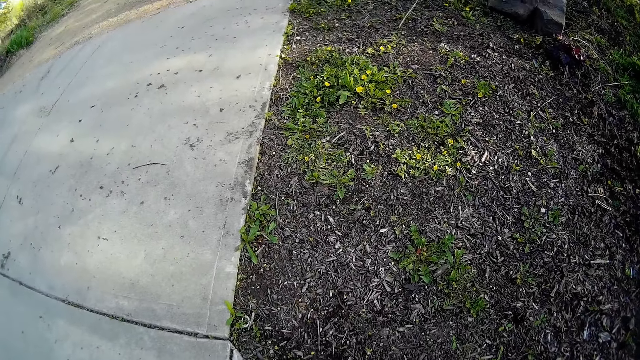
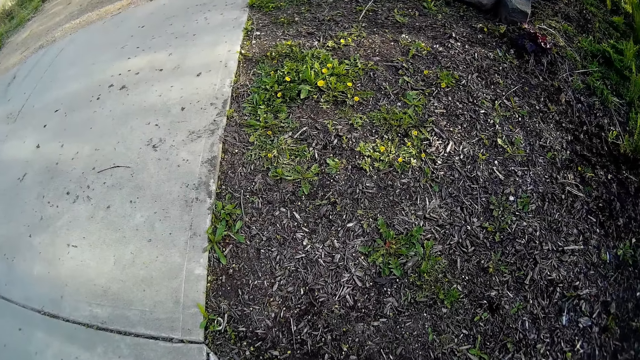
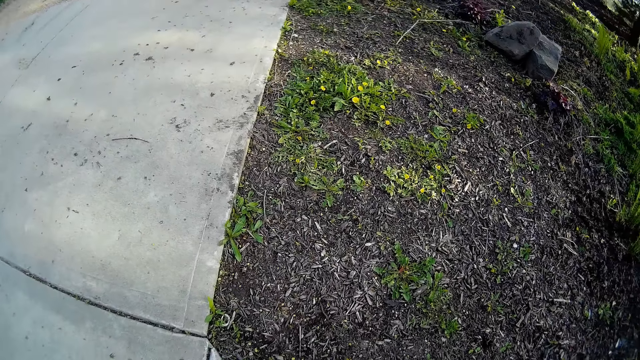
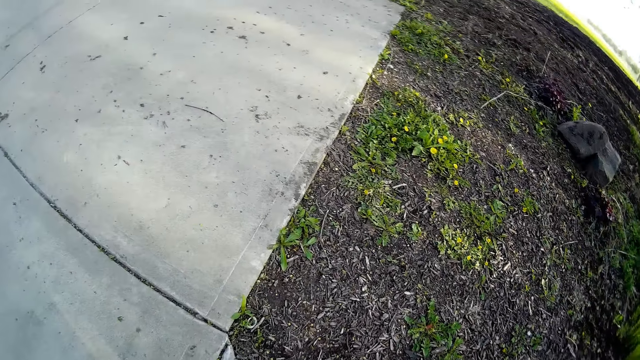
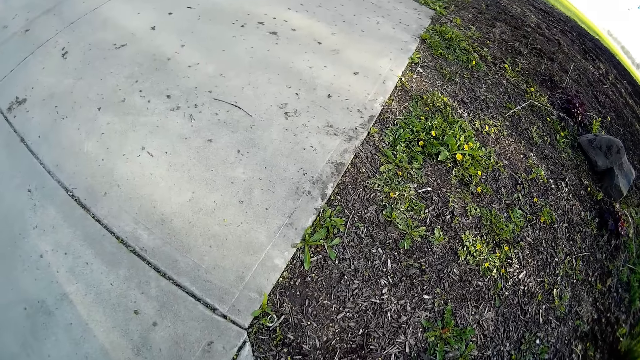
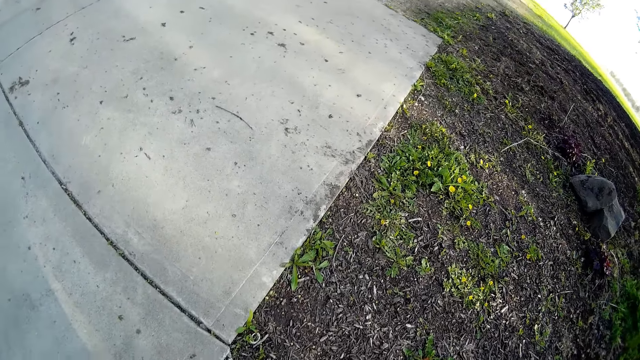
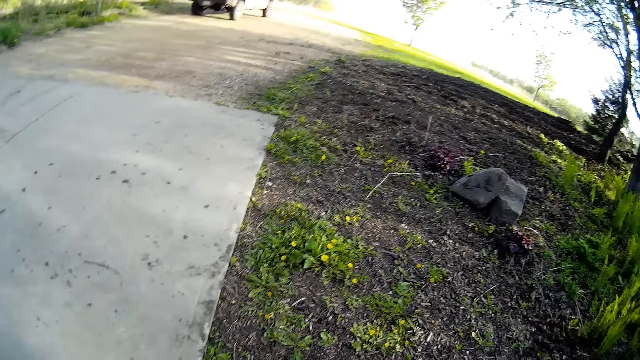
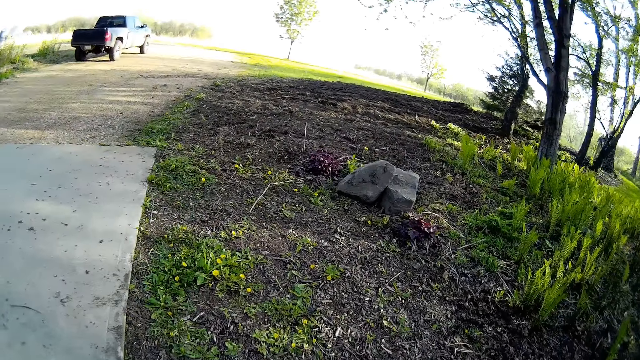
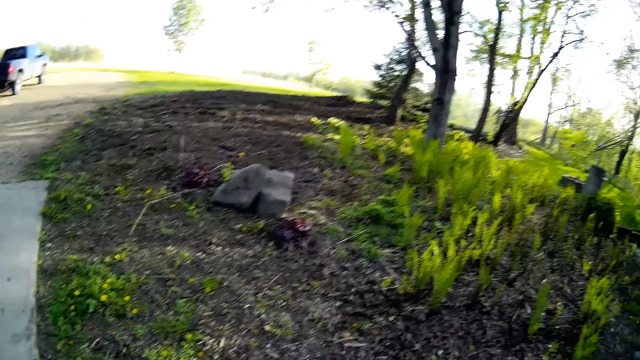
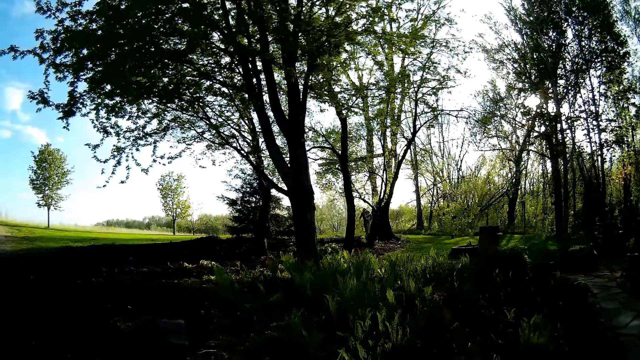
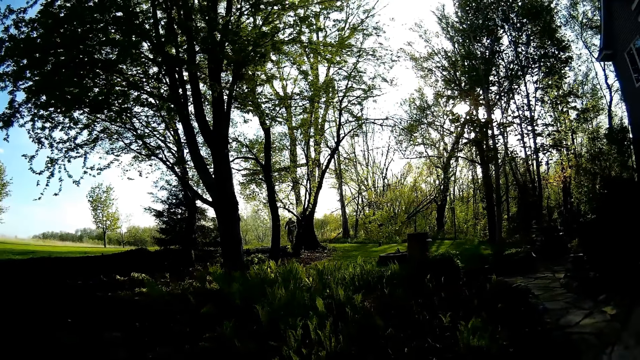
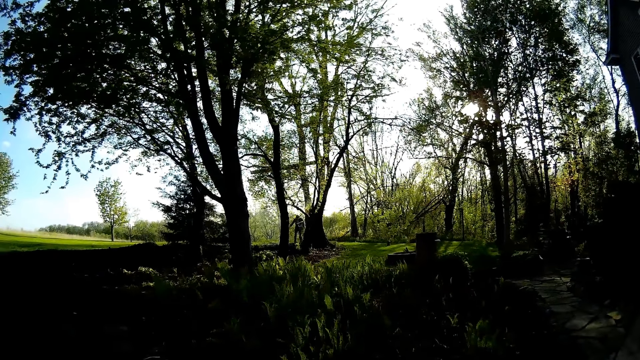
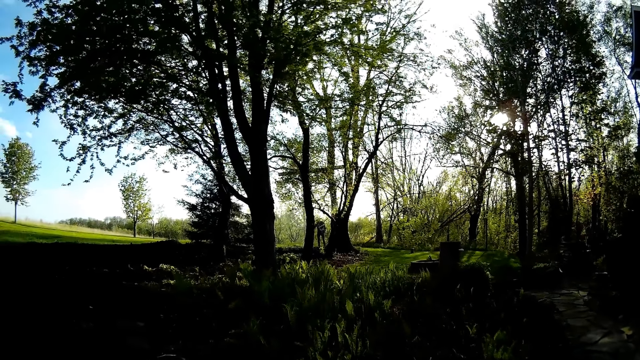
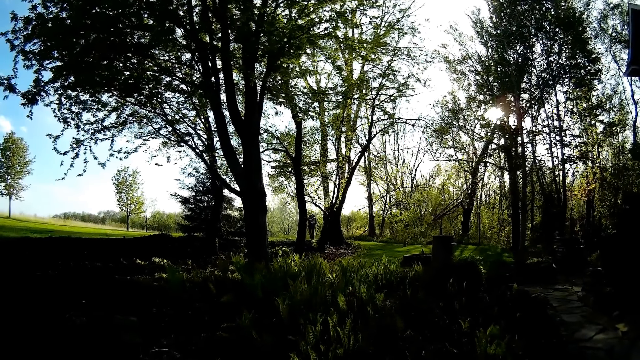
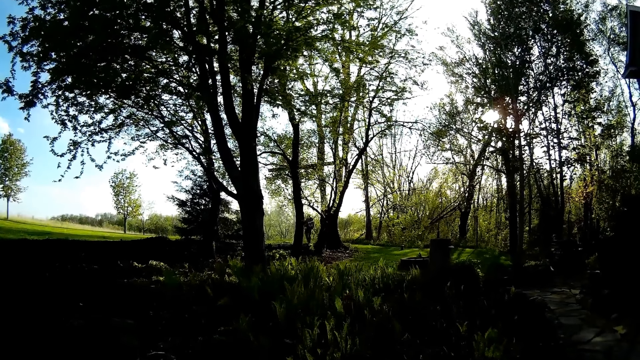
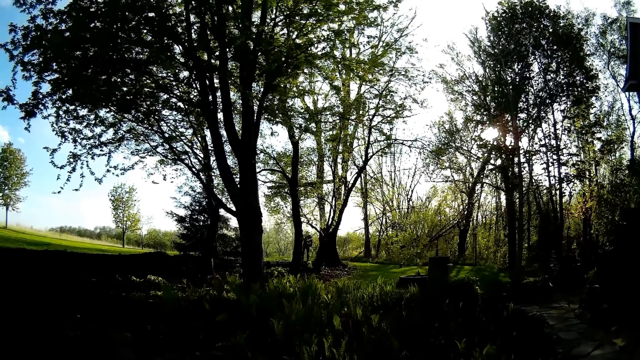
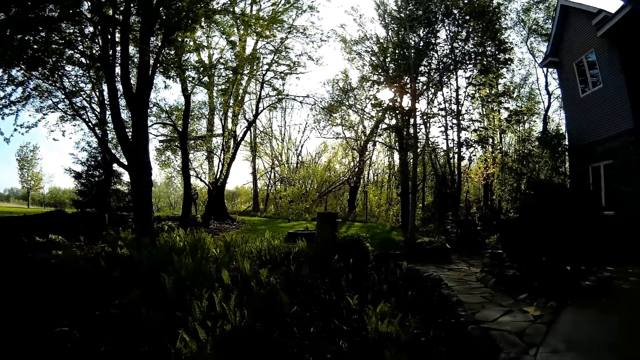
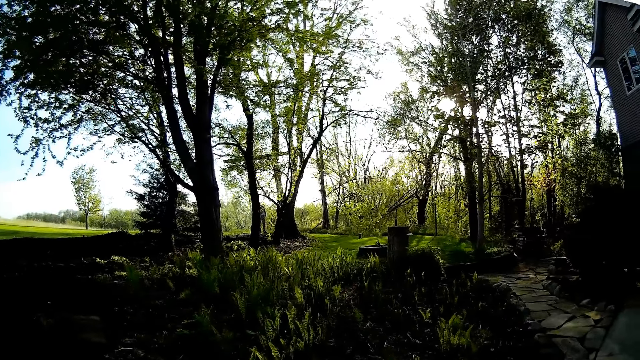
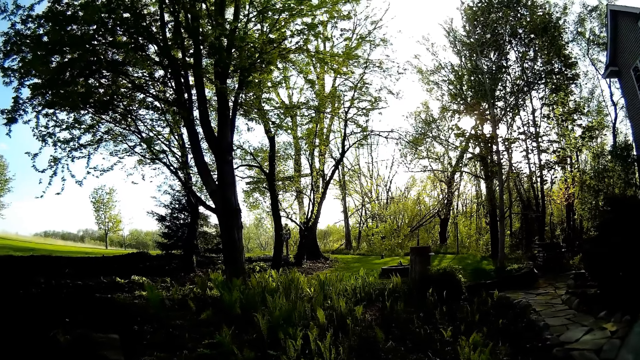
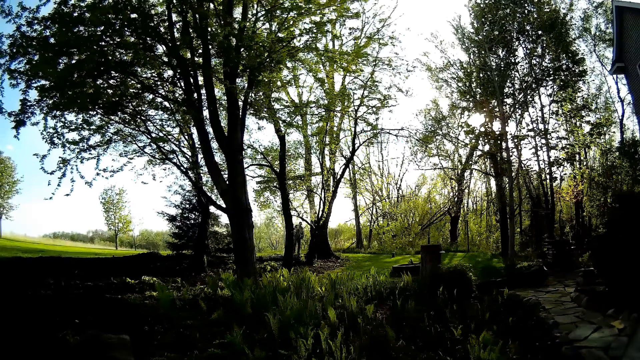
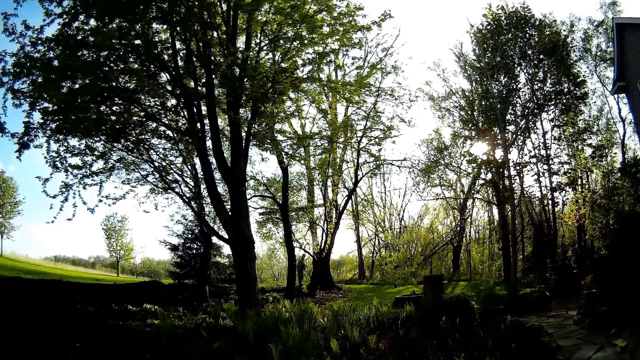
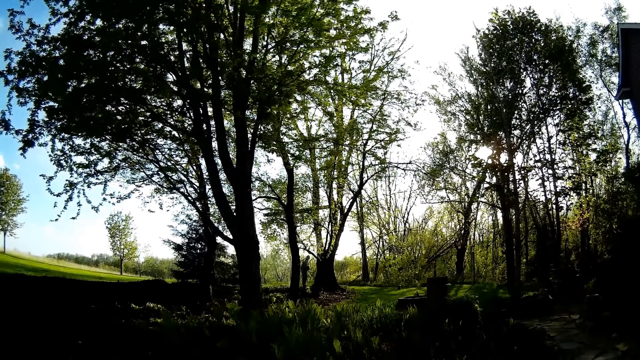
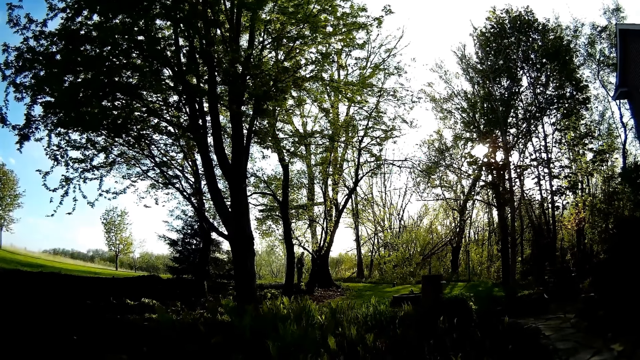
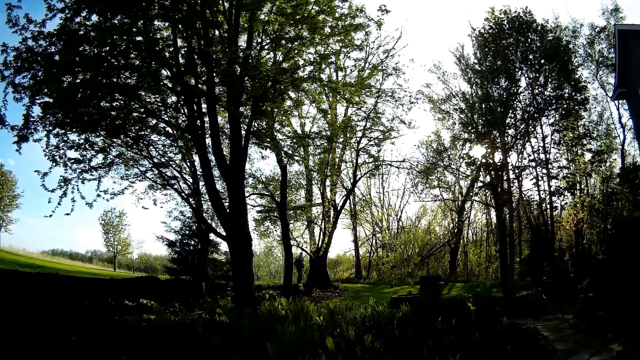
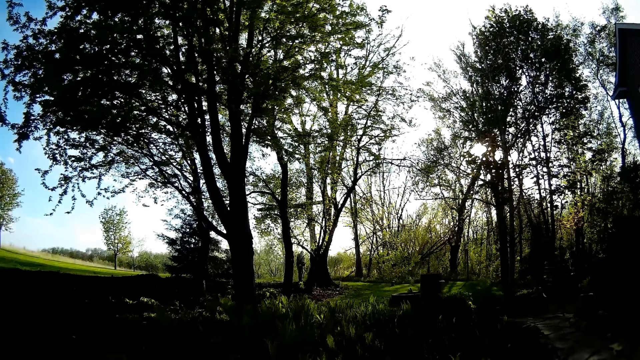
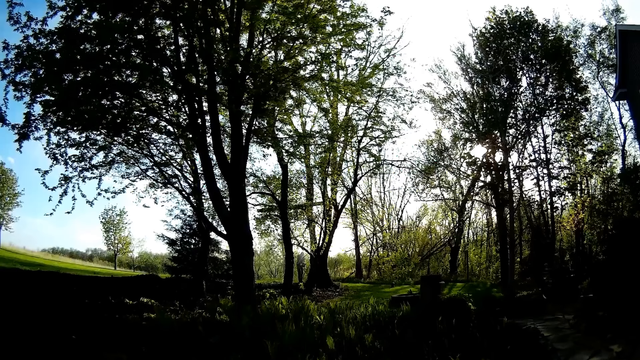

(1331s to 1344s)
The camera wearer converses with the man.

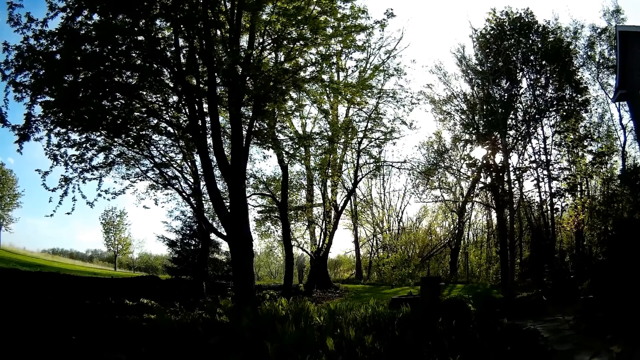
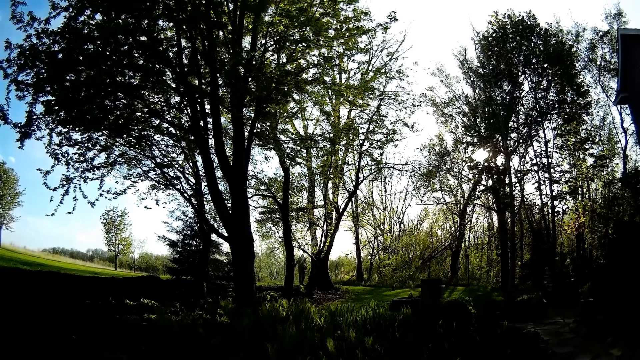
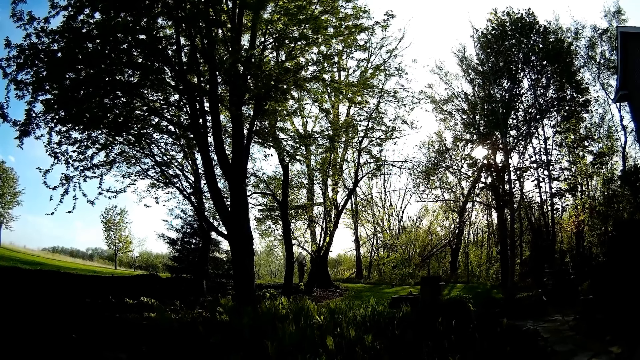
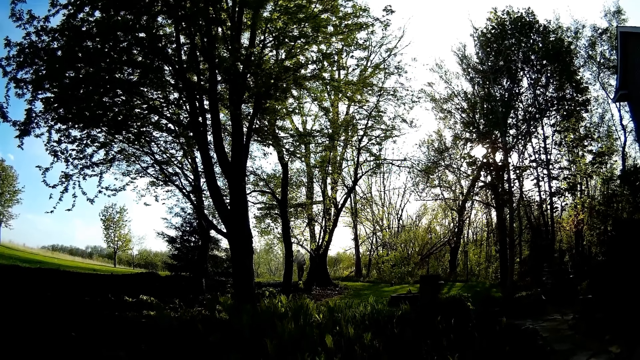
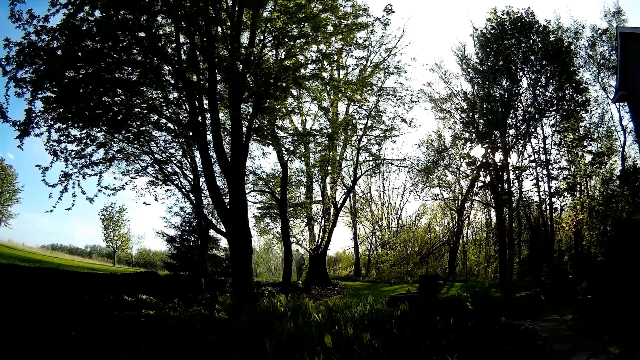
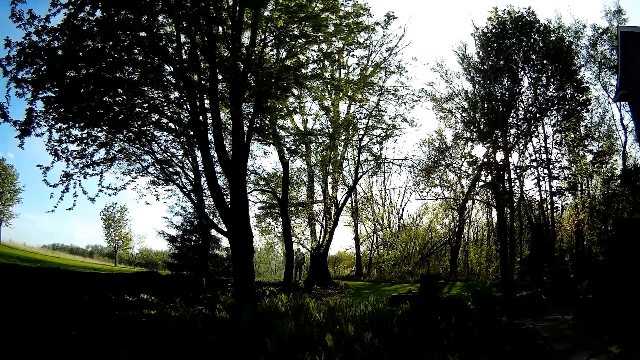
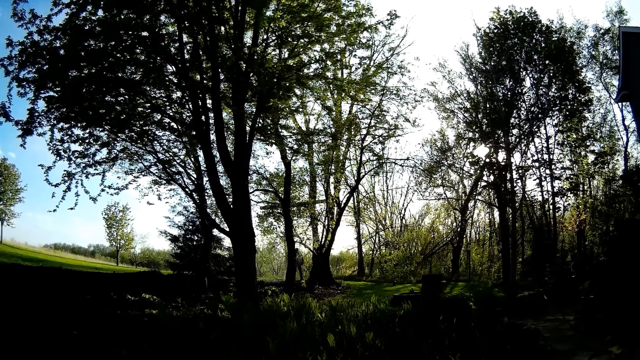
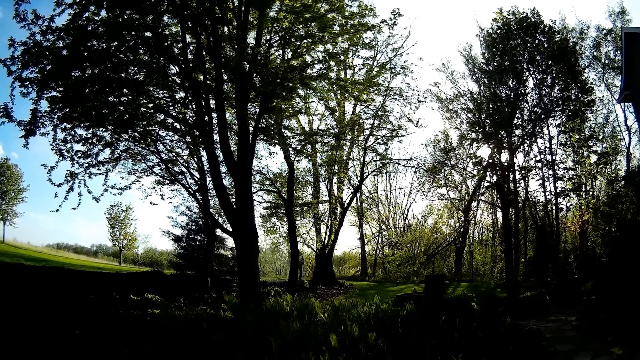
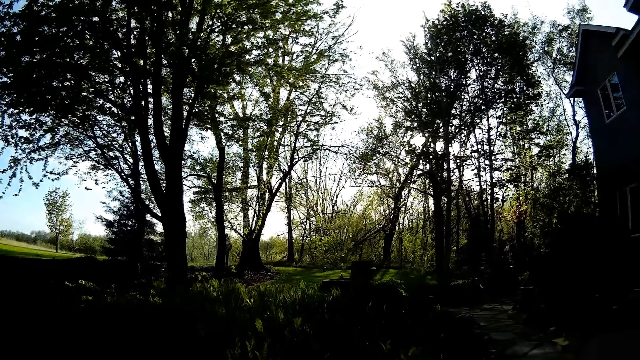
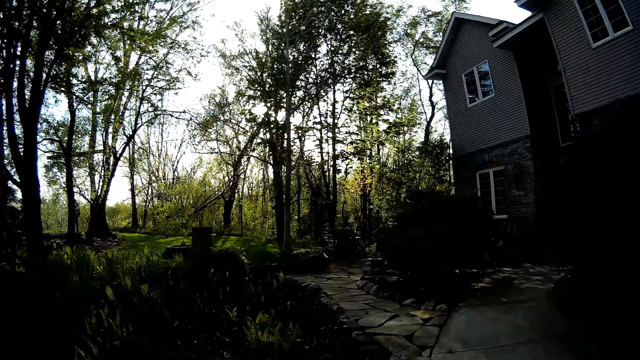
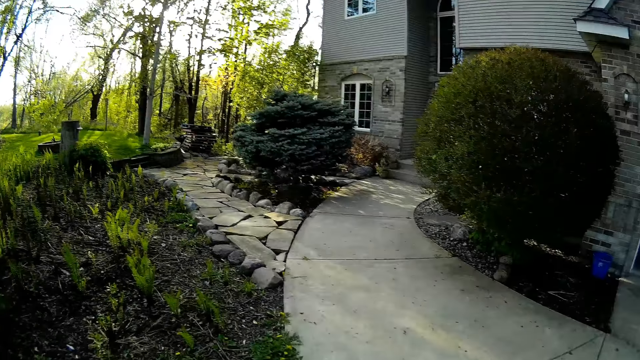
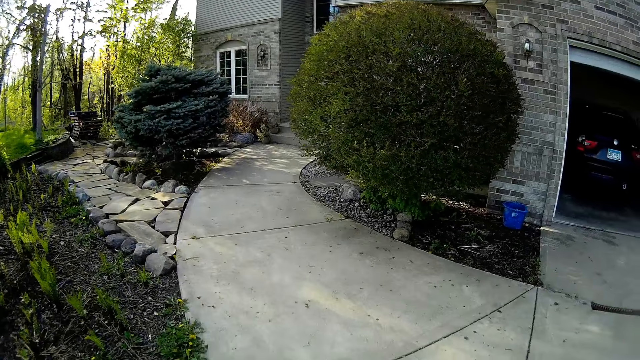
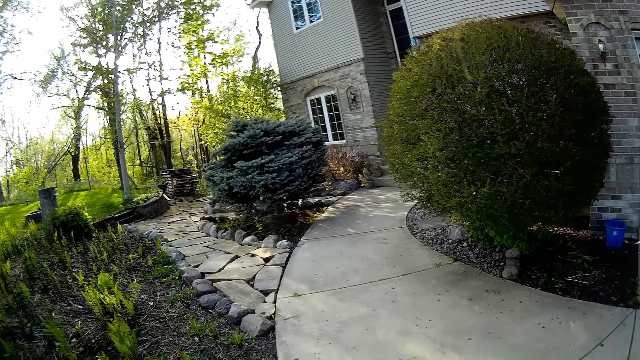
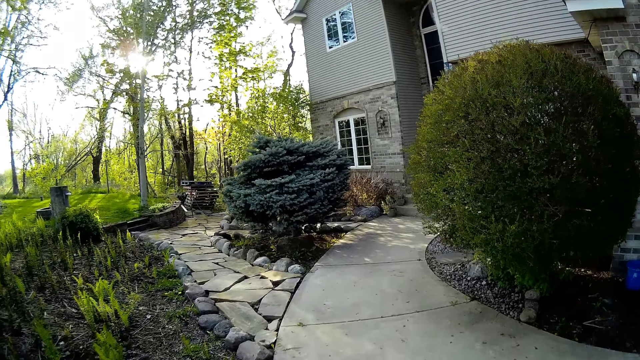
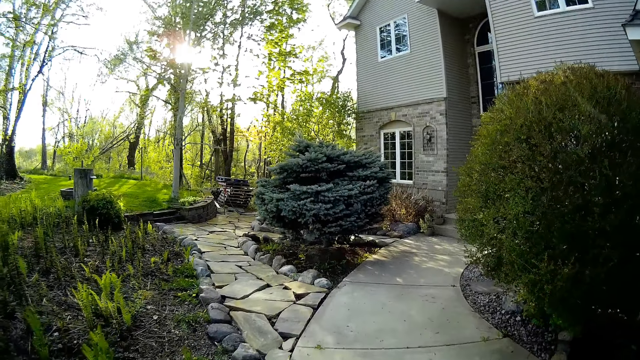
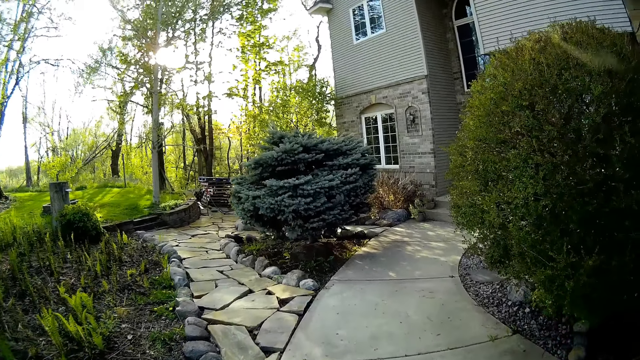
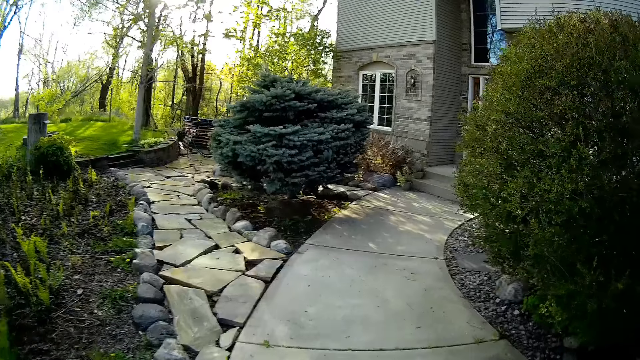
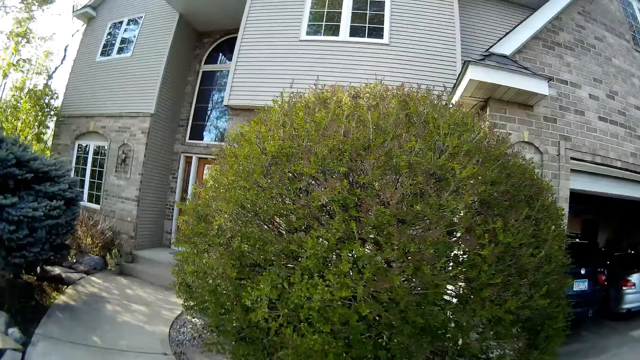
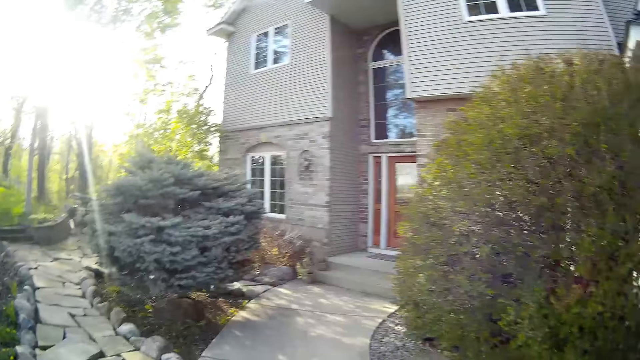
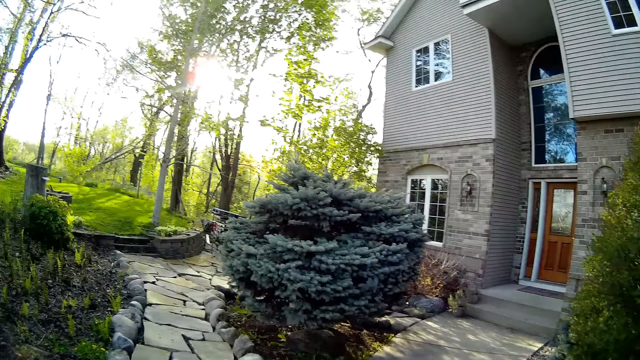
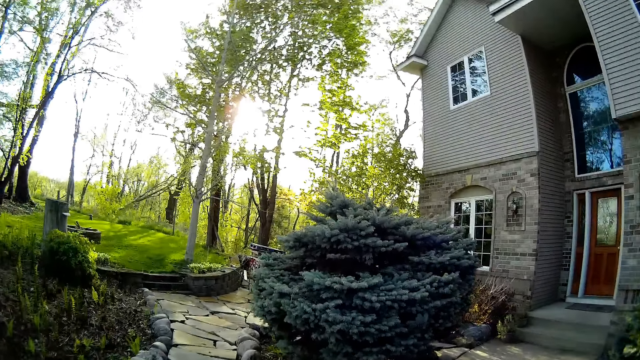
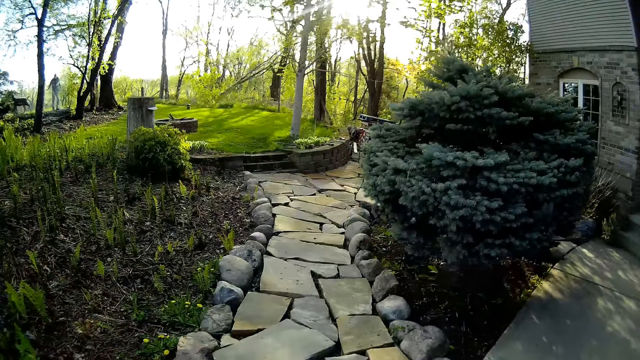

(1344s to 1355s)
The camera wearer walks.
